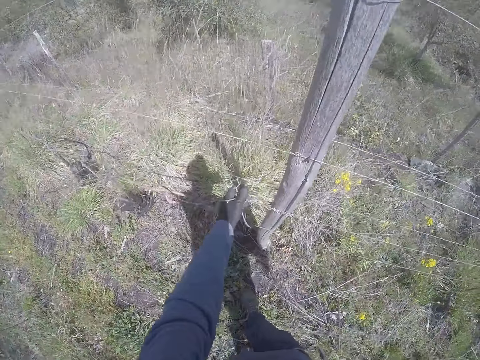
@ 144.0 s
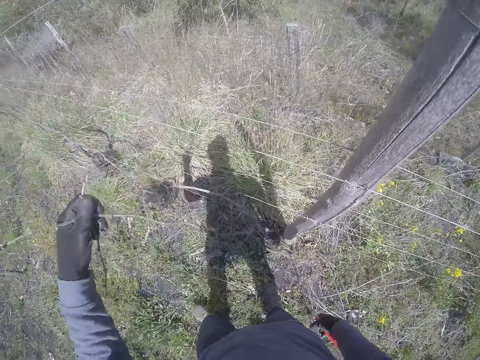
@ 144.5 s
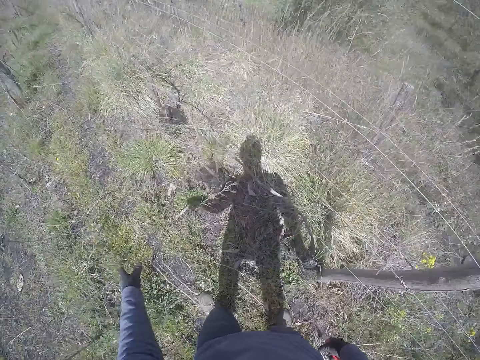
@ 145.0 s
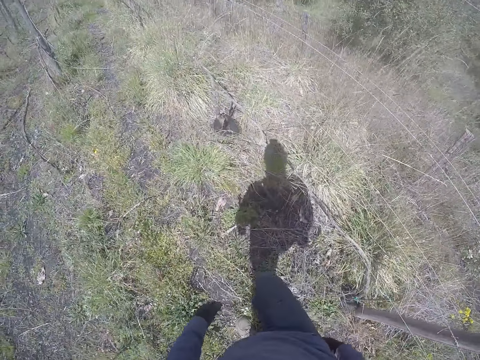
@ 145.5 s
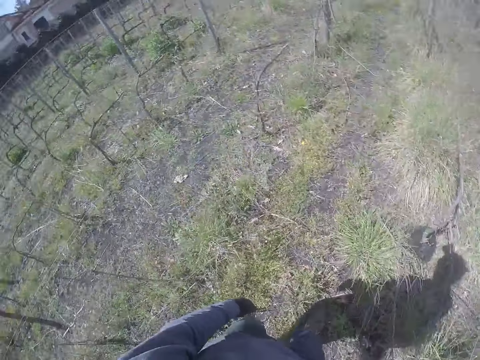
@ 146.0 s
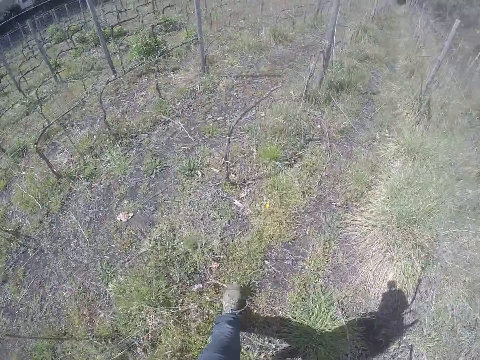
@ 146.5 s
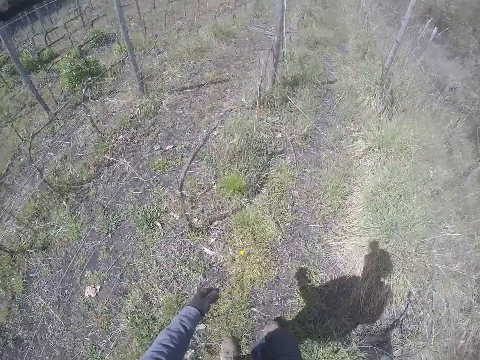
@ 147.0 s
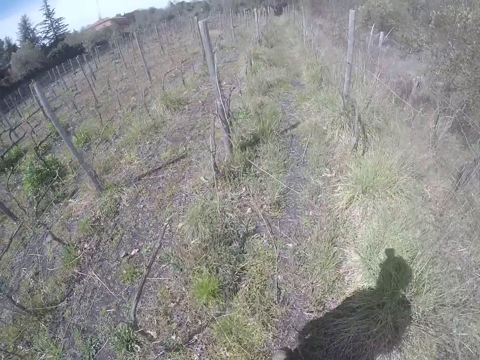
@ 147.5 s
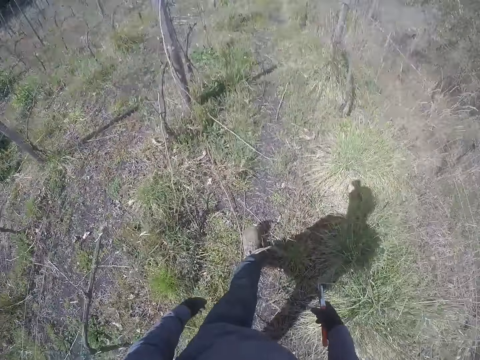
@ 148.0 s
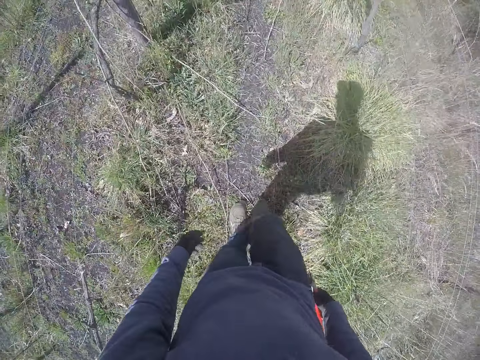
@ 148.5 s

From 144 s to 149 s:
The camera wearer removes a stick on the fence. They drop the stick on the ground. They walk in the field.

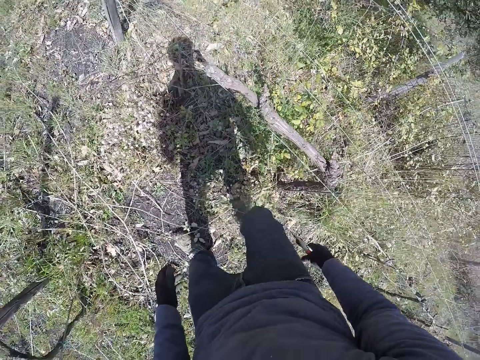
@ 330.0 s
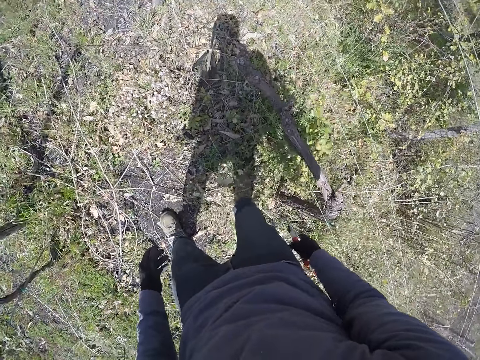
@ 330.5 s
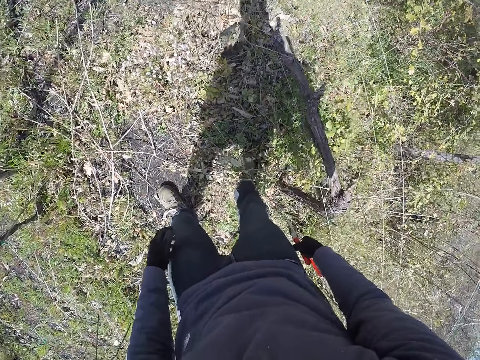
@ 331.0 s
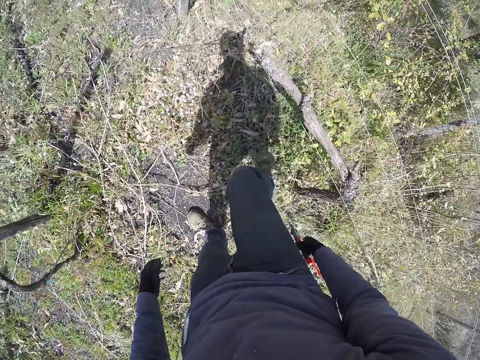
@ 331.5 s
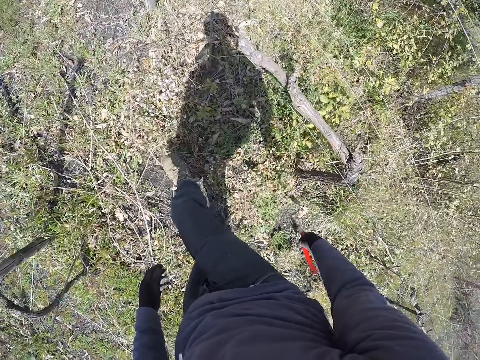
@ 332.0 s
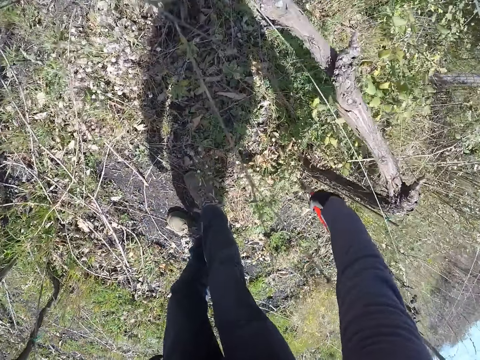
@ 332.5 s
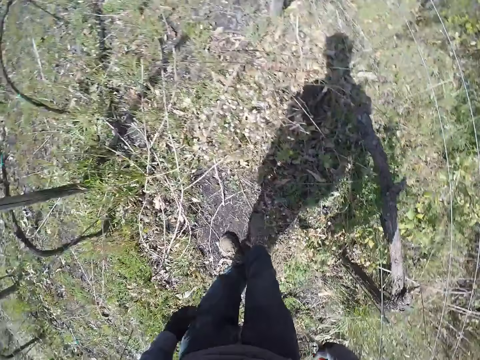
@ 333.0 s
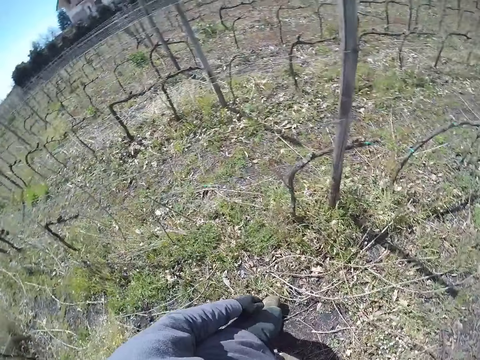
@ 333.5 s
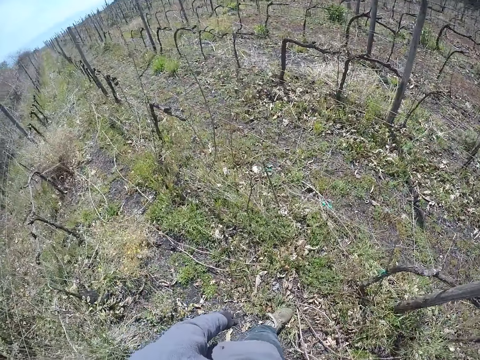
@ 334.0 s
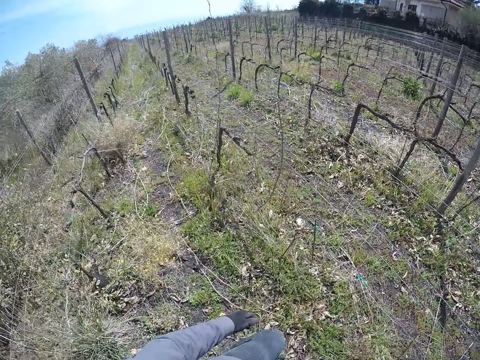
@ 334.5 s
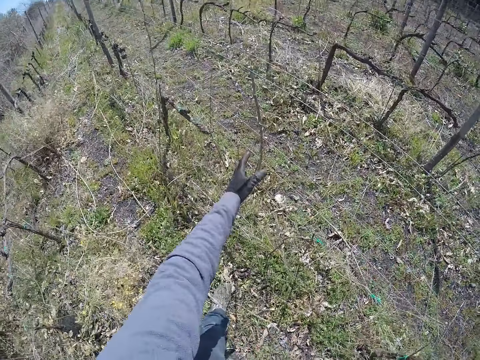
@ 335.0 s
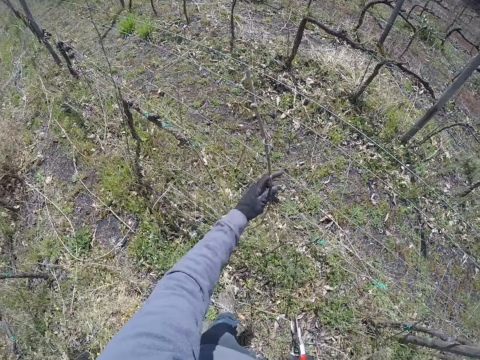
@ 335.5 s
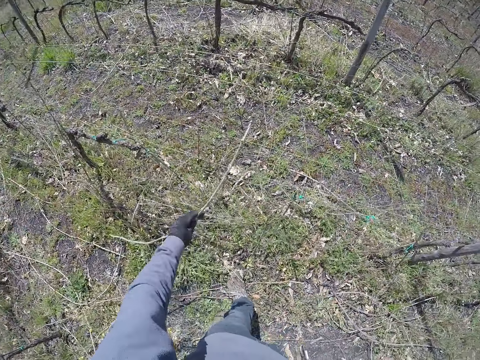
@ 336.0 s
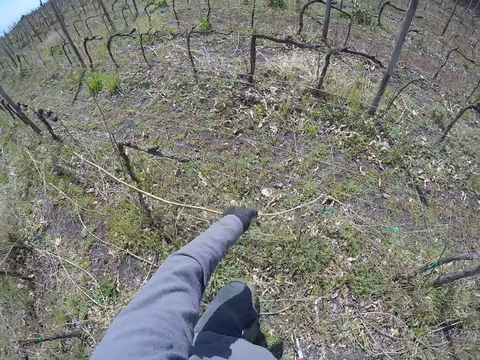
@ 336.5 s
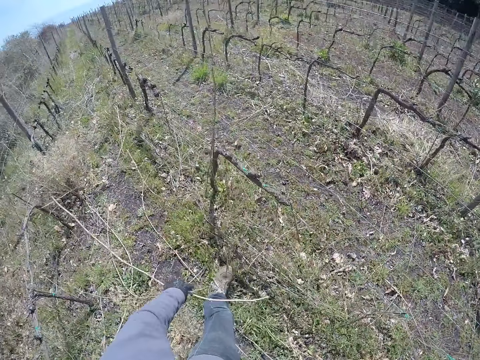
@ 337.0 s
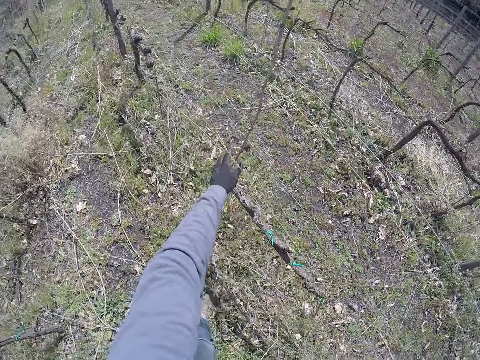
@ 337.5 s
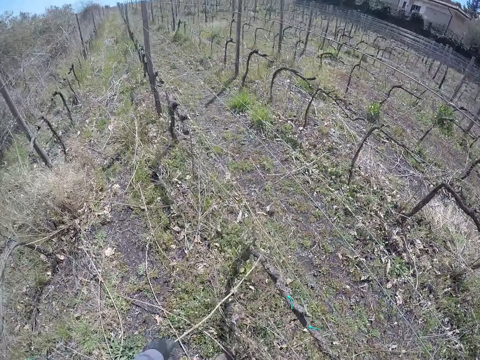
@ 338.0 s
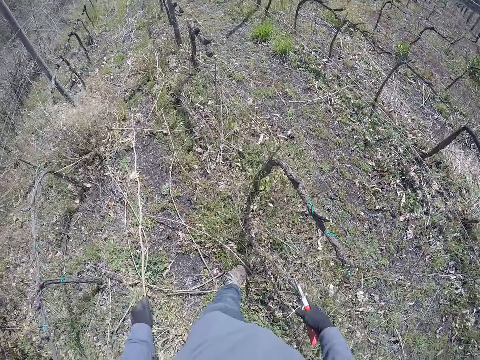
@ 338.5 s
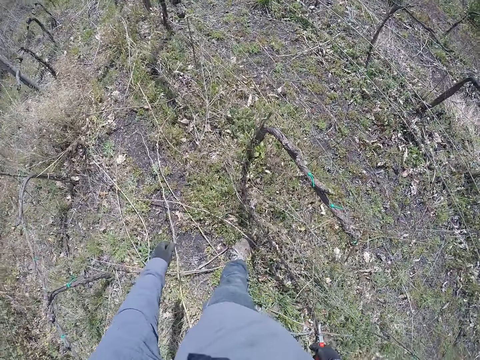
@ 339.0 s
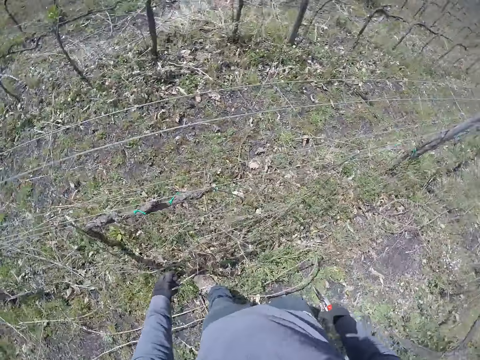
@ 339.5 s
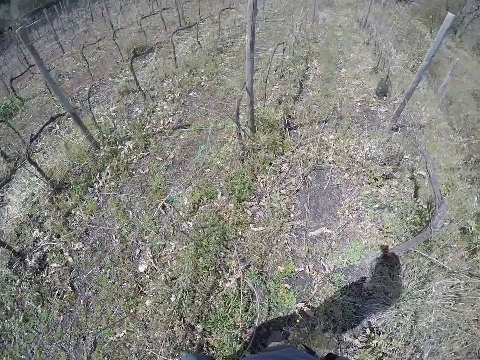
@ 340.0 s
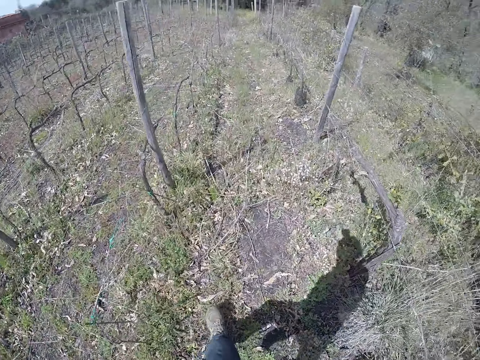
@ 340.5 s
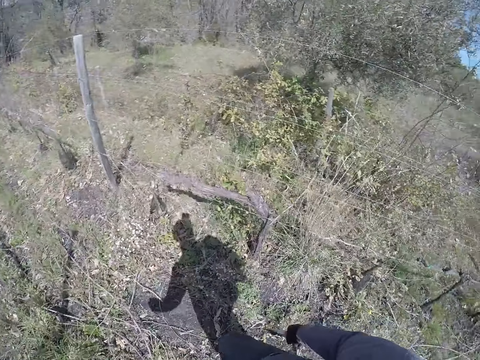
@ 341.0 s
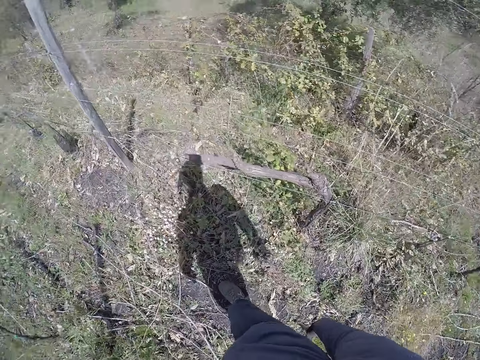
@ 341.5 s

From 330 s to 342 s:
The camera wearer kicks the sticks with his leg. He pulls a twig from the fence with his left hand. He drops the twig in his left hand on the ground. He pulls a twig from the fence with his left hand. He drops the twig in his left hand on the ground.

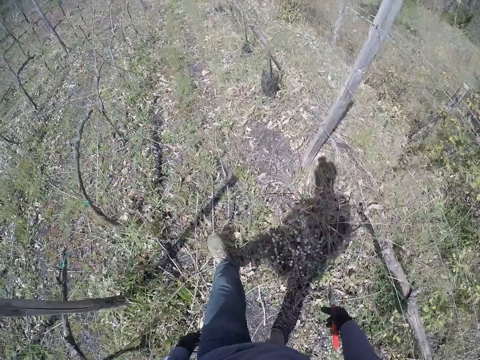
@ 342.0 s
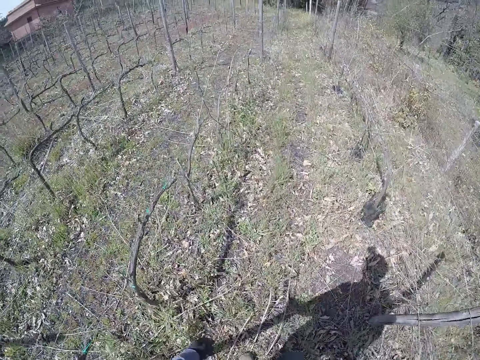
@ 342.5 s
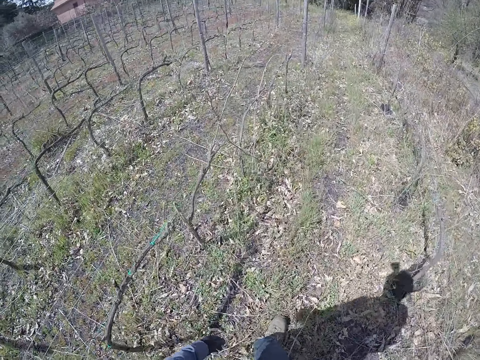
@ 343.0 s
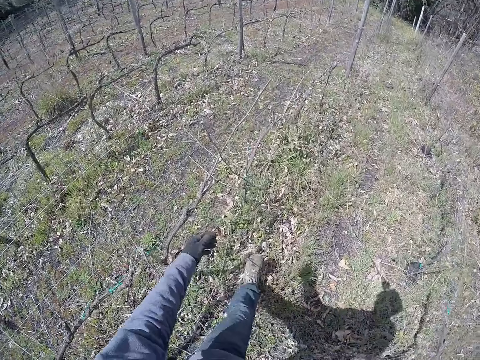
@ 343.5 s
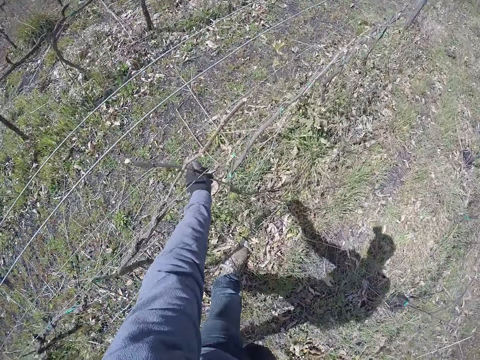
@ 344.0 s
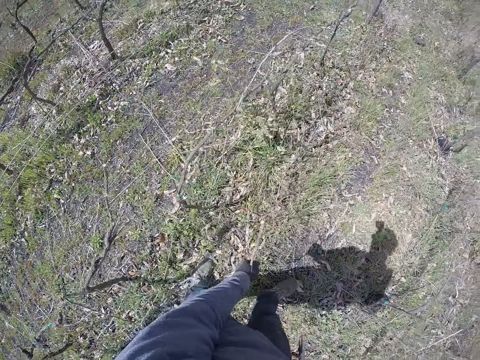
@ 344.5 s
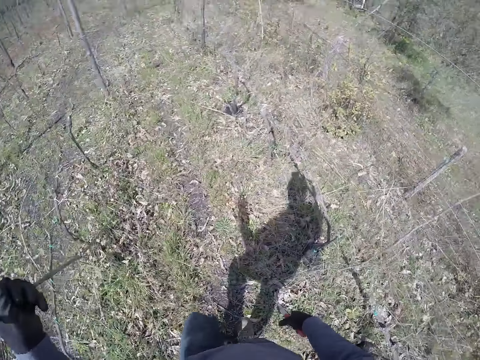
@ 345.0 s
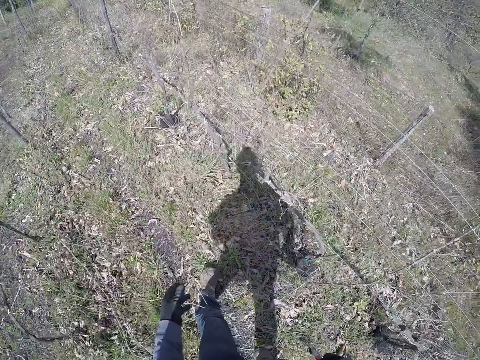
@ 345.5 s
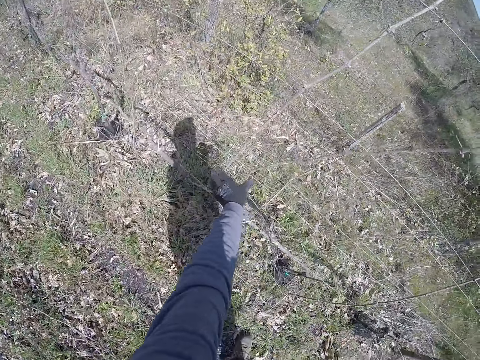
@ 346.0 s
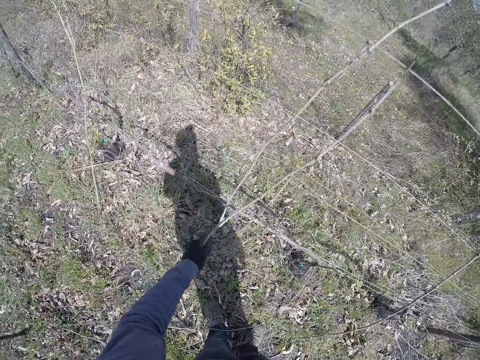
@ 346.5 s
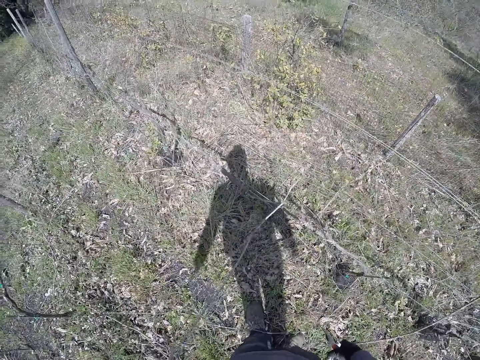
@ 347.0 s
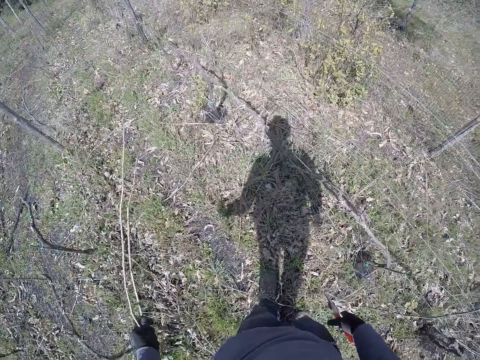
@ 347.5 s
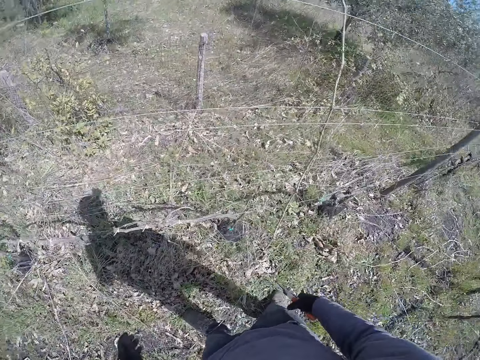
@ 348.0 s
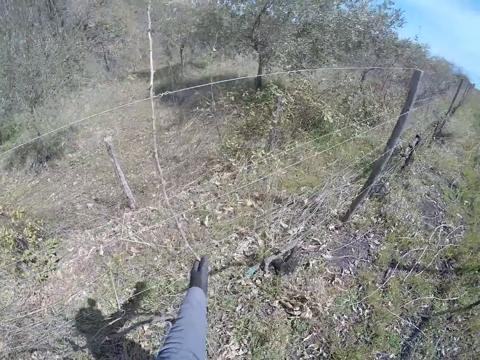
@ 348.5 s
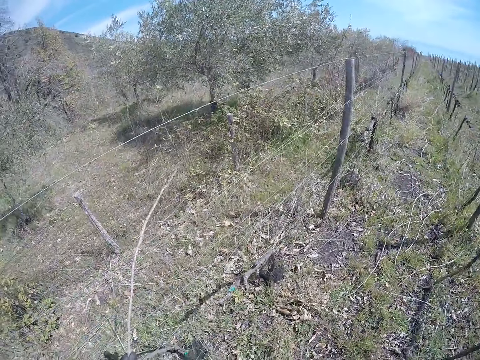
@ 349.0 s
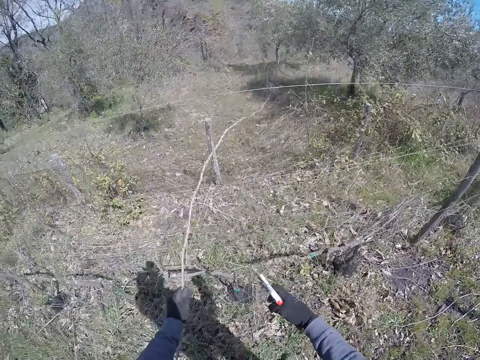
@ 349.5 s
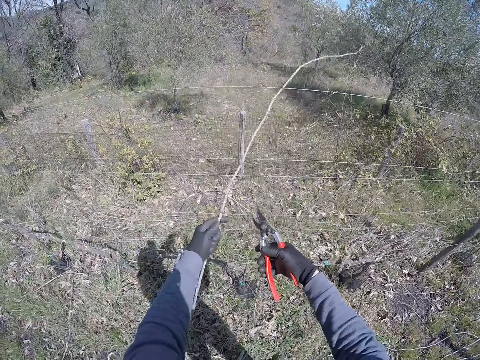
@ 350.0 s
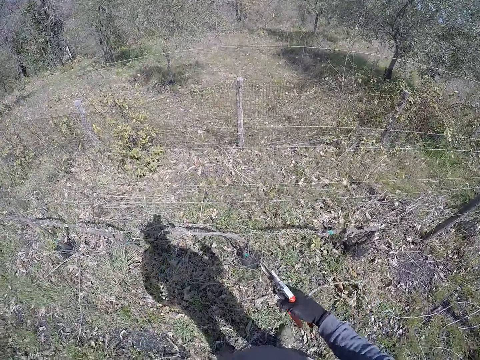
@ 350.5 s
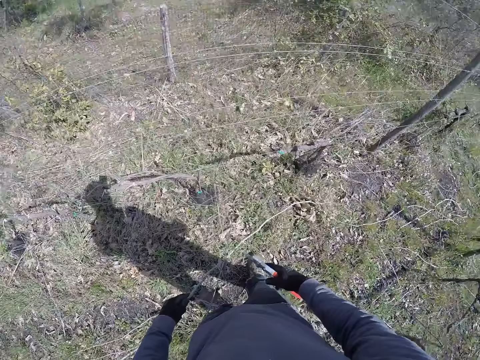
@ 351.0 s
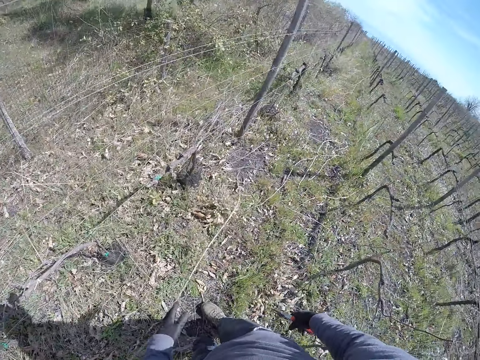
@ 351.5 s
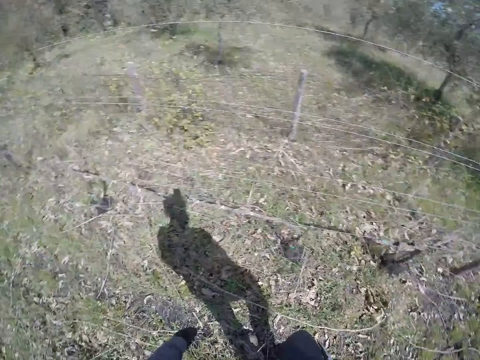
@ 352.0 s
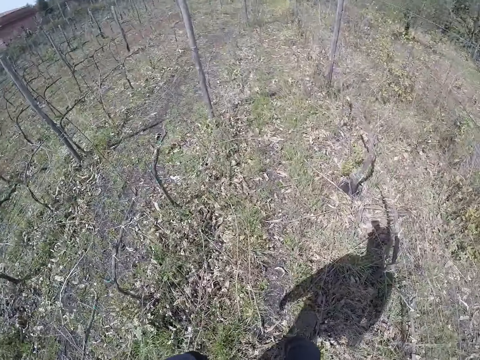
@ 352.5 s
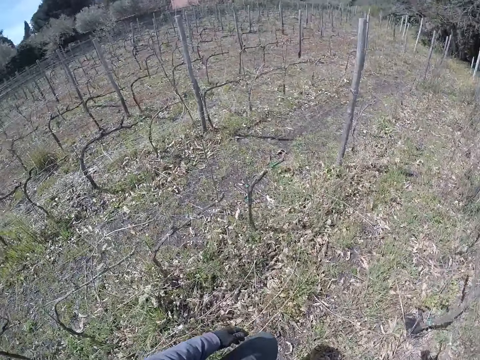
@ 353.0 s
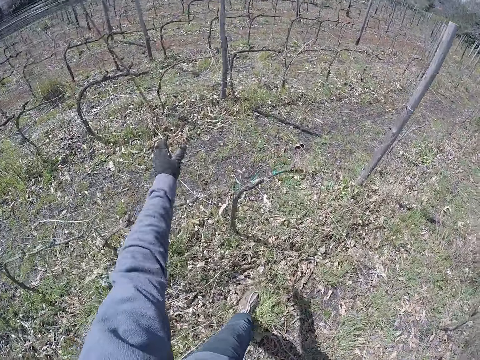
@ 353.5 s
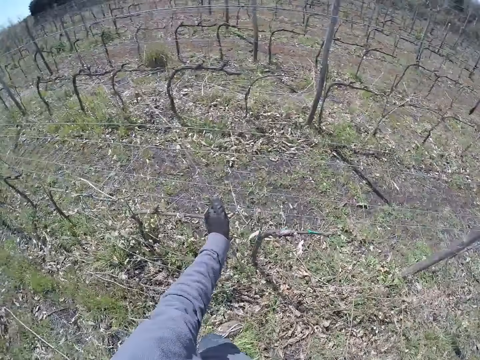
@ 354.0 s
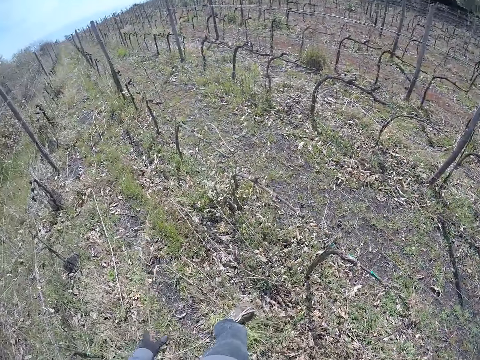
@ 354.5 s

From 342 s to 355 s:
The camera wearer pulls a twig from the fence with his left hand. He drops the twig in his left hand on the ground. He pulls some twigs from the fence with his left hand. He drops the twigs in his left hand on the ground. He pulls a twig from the fence with his left hand. He drops the twig in his left hand on the ground. He pulls a twig from the fence with his left hand.
